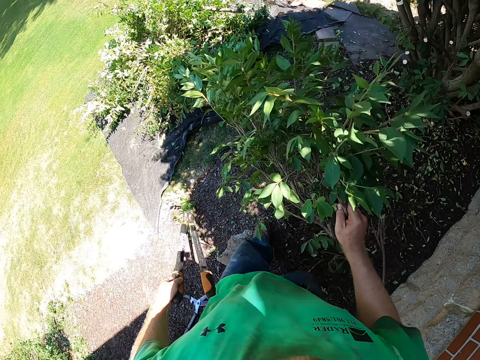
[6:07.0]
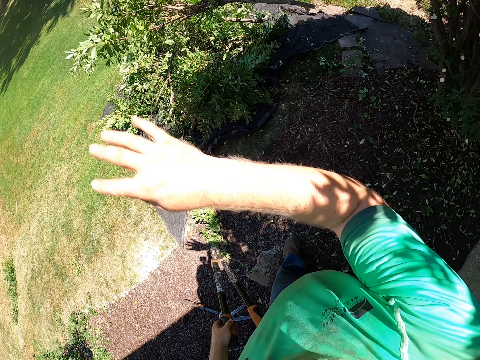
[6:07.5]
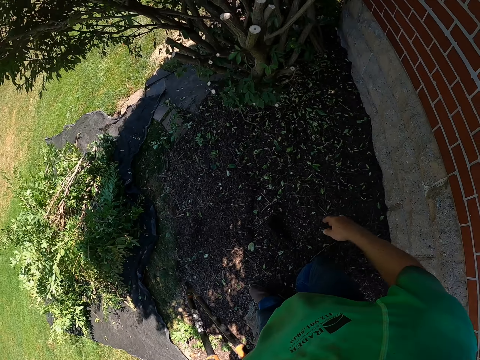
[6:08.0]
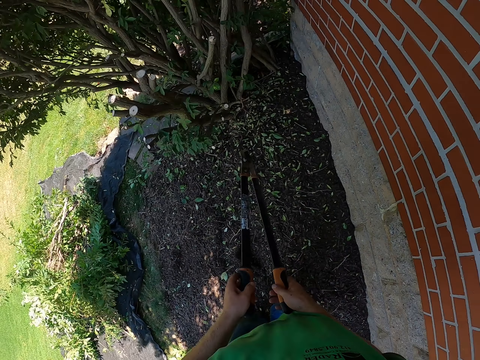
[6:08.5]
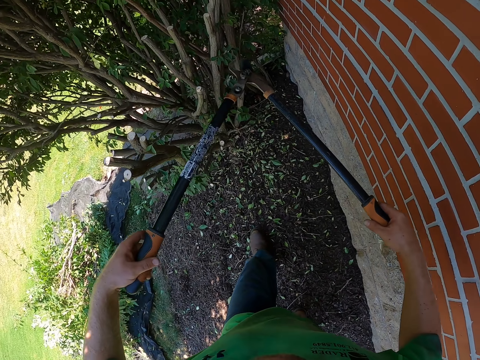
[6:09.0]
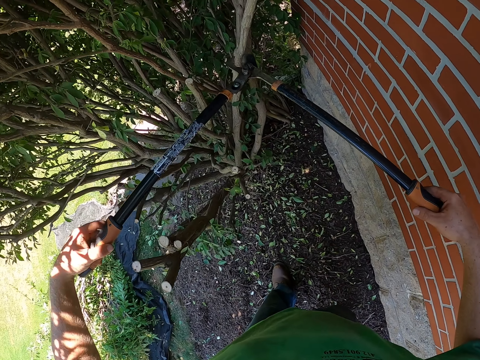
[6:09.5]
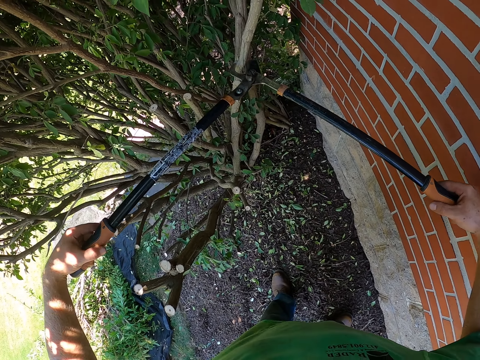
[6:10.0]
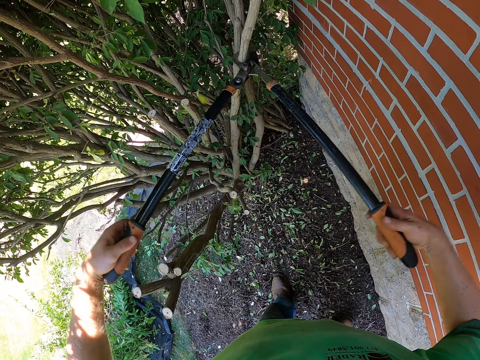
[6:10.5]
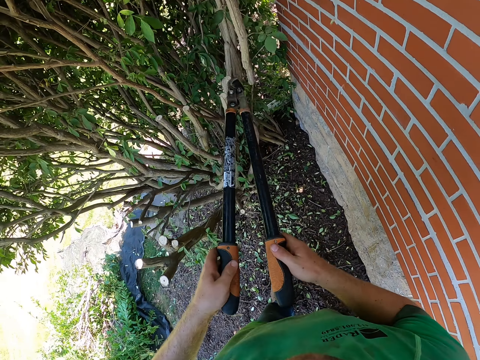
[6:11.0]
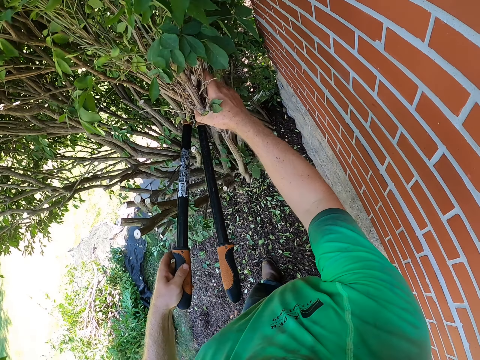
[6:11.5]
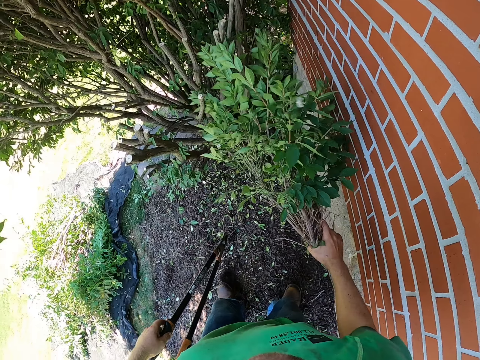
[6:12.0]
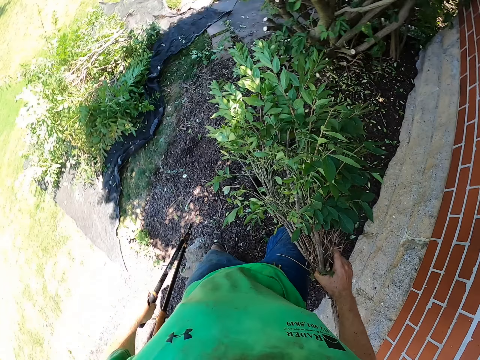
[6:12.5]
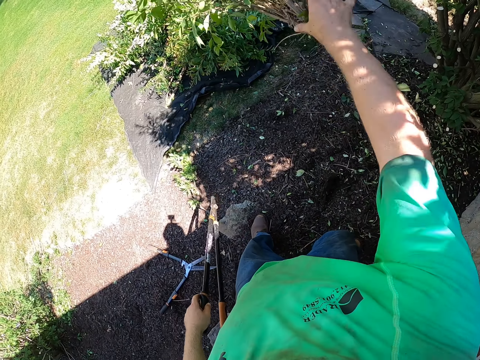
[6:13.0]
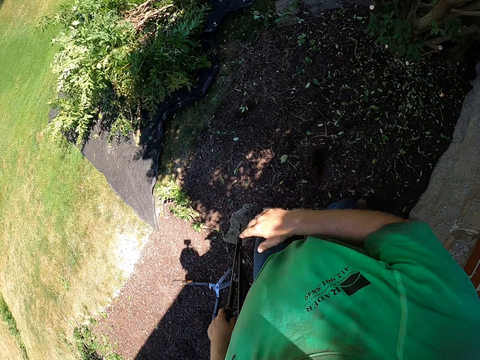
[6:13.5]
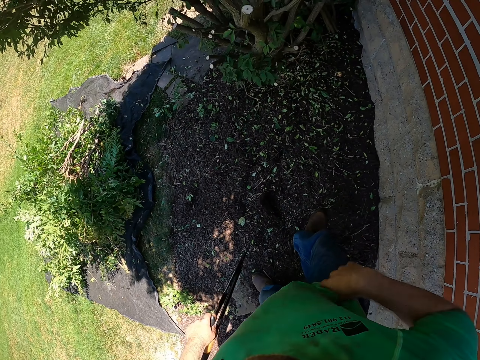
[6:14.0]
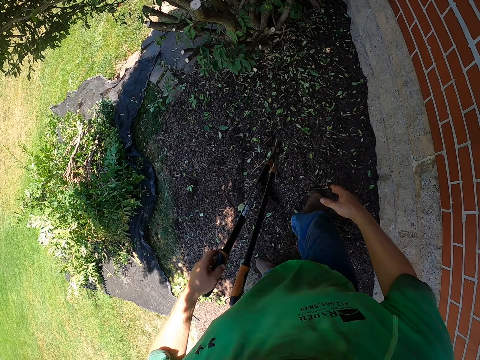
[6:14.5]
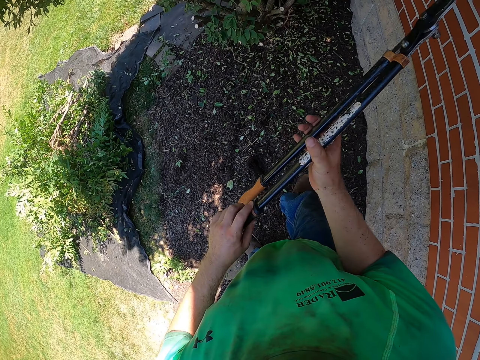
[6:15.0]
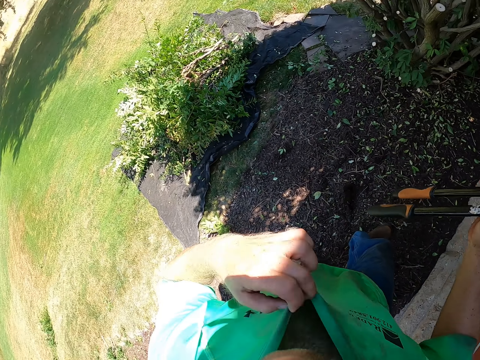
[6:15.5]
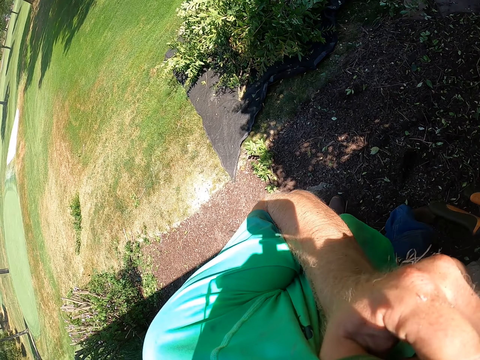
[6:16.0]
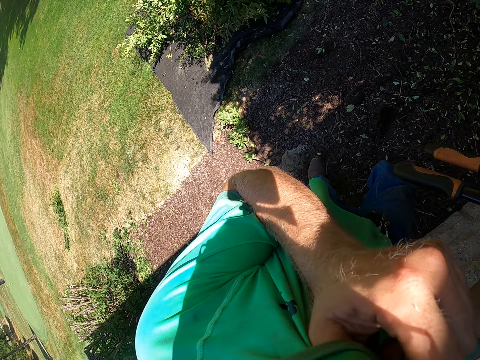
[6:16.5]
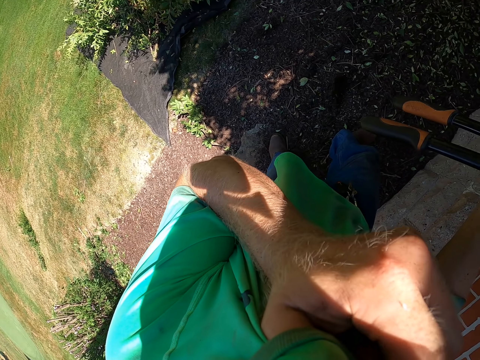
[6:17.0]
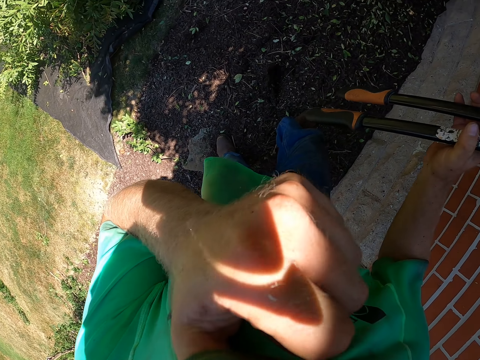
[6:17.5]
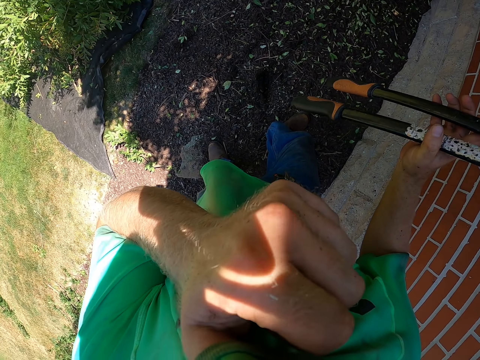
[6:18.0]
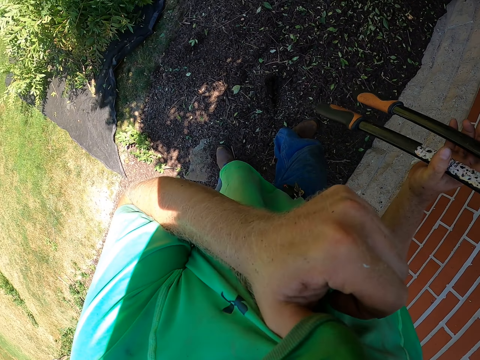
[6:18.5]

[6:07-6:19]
The camera wearer prunes the tree with the loppers. He catches the branch. He drops a felled tree branch on the sack on the ground with his right hand. He wipes his face with his shirt with his left hand.

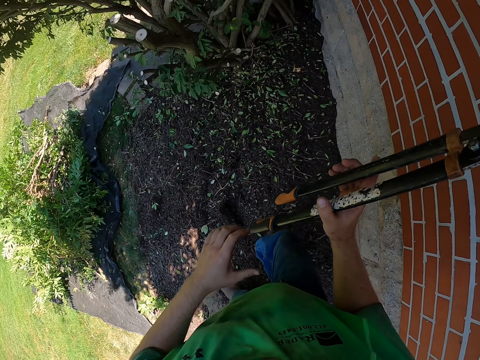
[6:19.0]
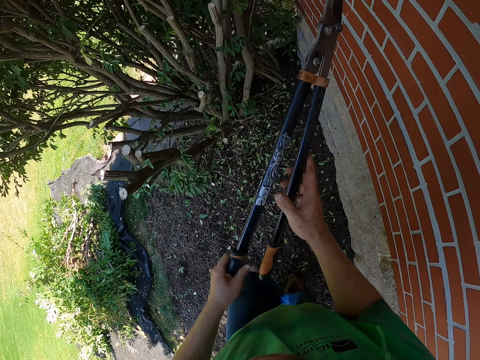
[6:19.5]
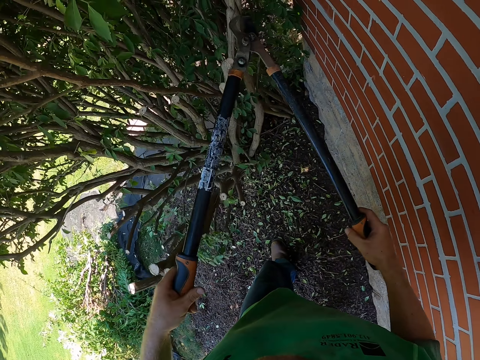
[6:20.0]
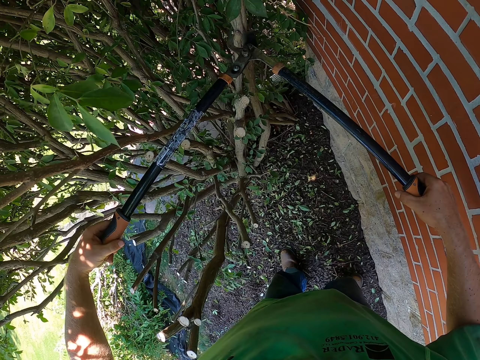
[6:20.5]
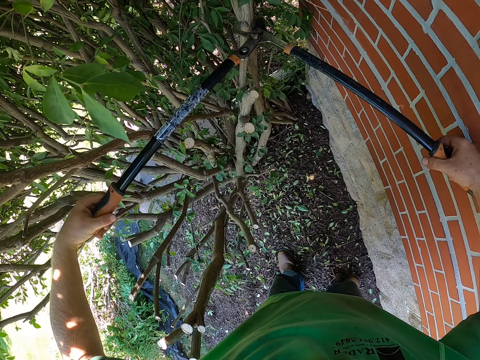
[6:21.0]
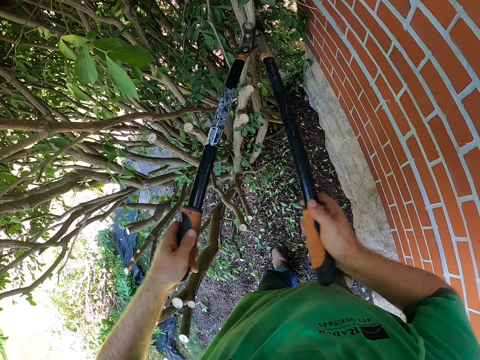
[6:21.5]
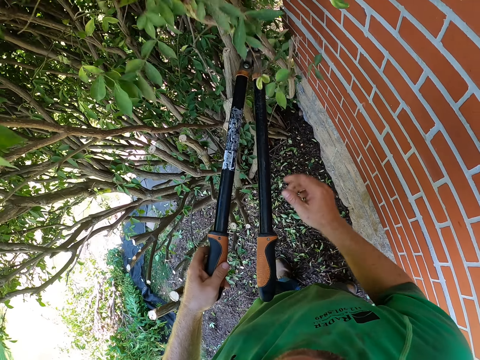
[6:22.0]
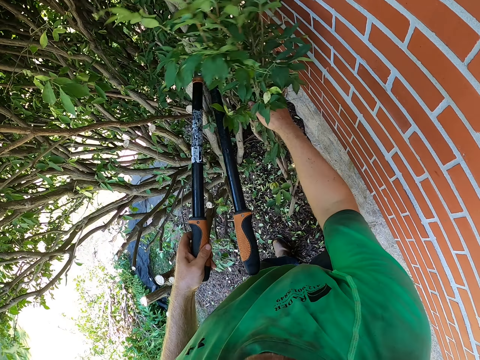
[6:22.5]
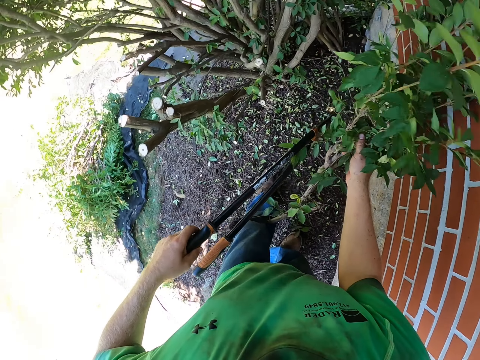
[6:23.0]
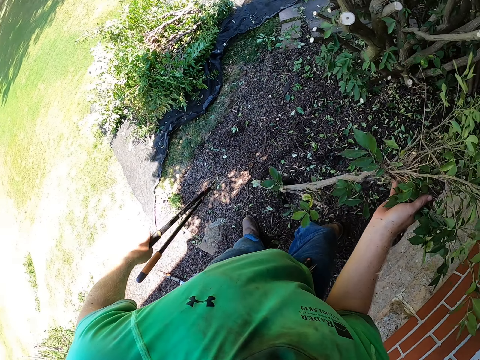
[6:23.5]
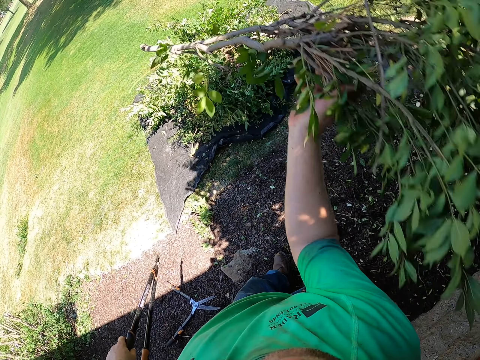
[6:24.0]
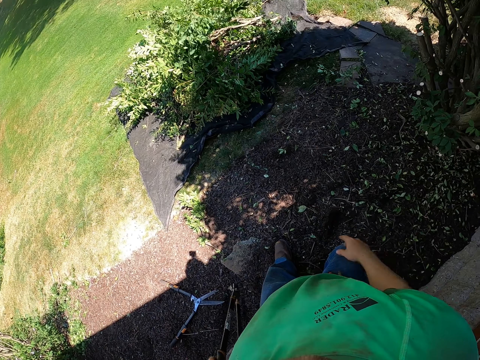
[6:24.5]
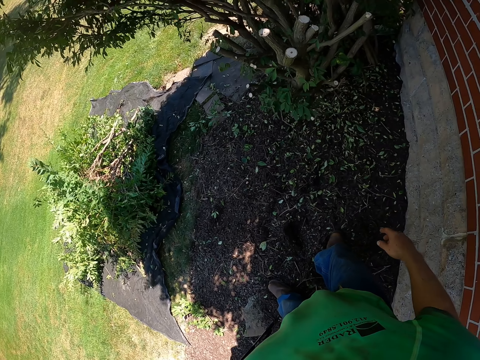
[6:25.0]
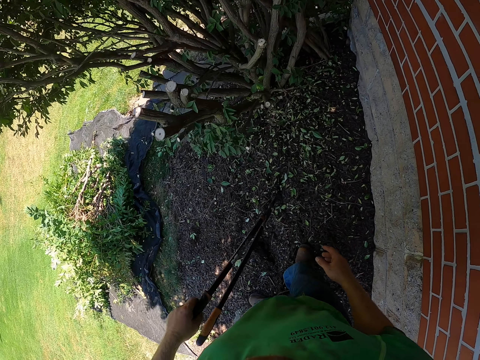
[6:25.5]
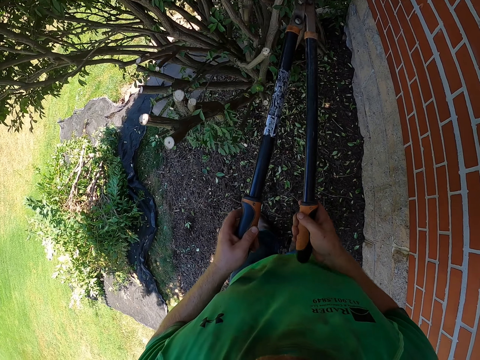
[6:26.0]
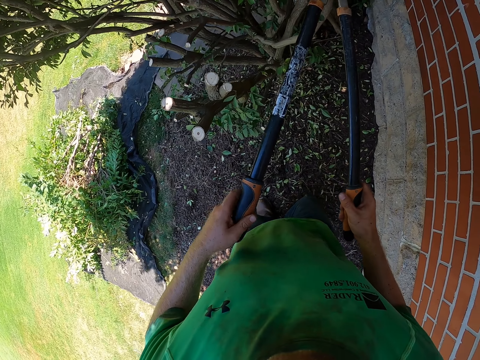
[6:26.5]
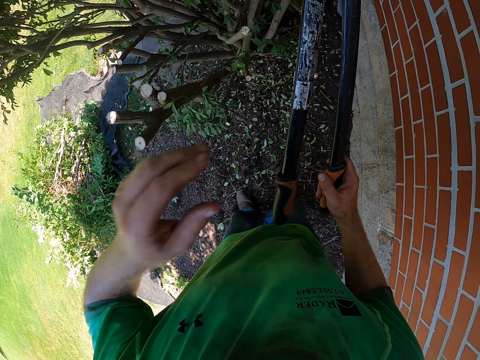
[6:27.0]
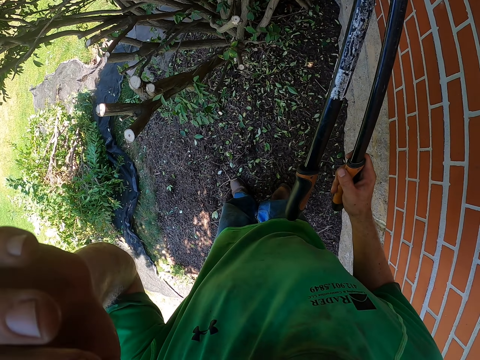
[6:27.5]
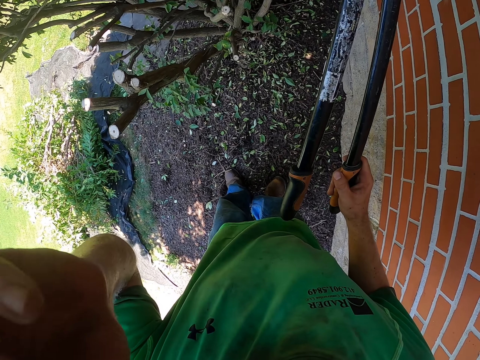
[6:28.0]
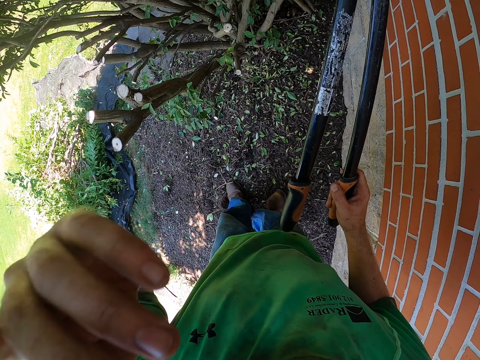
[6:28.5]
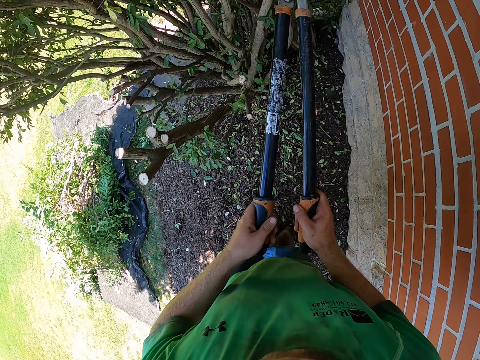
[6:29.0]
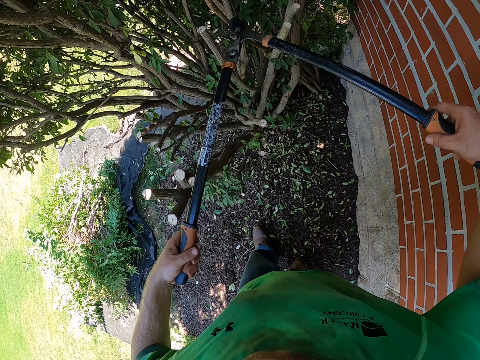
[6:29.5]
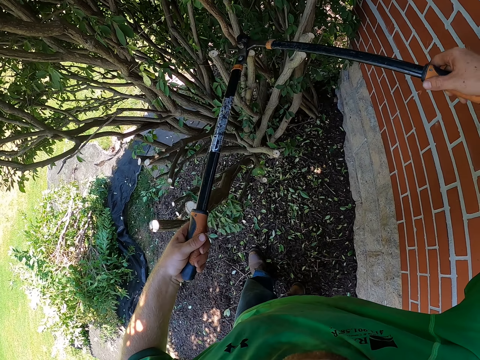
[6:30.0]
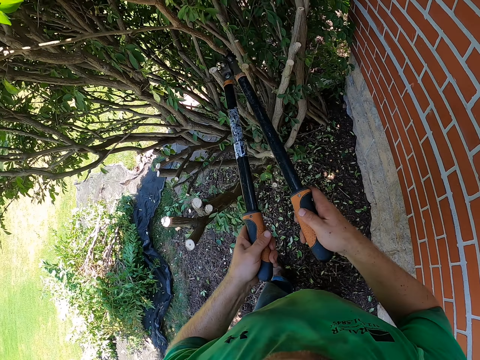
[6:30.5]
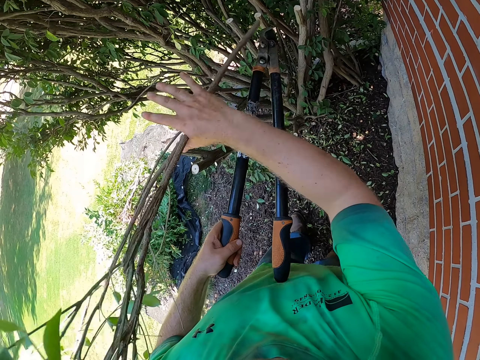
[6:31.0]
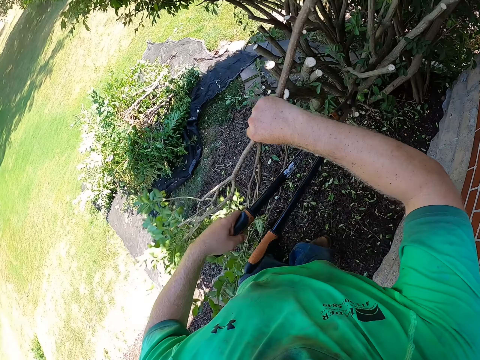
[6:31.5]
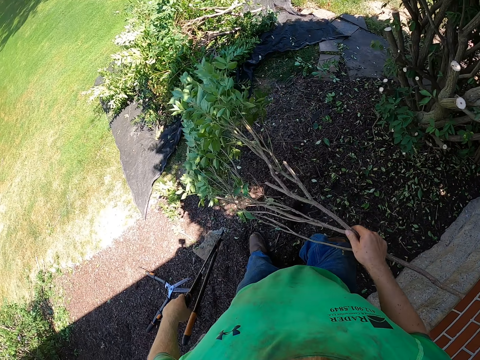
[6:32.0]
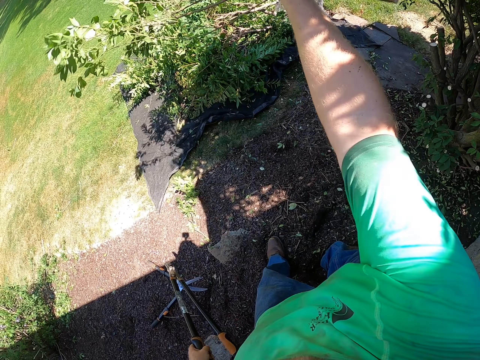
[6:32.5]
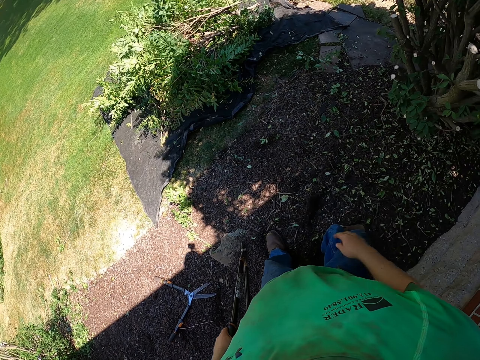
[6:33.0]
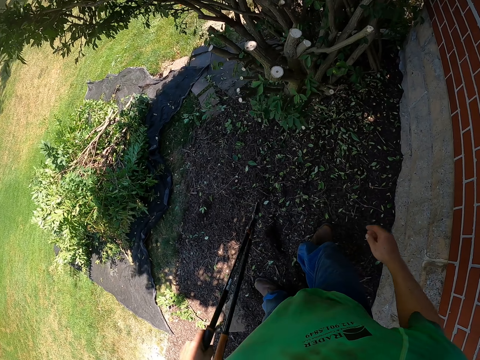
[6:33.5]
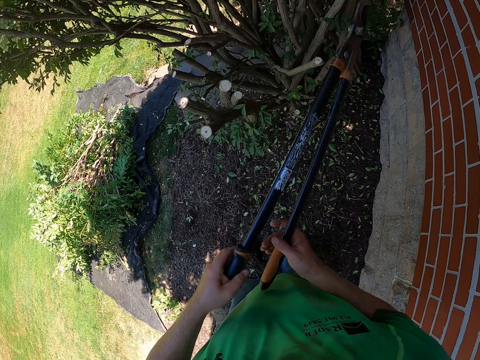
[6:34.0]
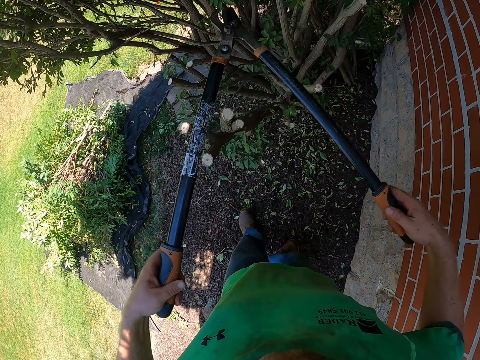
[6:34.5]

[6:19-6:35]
The camera wearer prunes the tree with the loppers. He catches the branch. He drops a felled tree branch on the sack on the ground with his right hand. He touches the camera. He prunes the tree with the loppers. He drops a felled tree branch on the sack on the ground with his right hand. He catches the branch.
